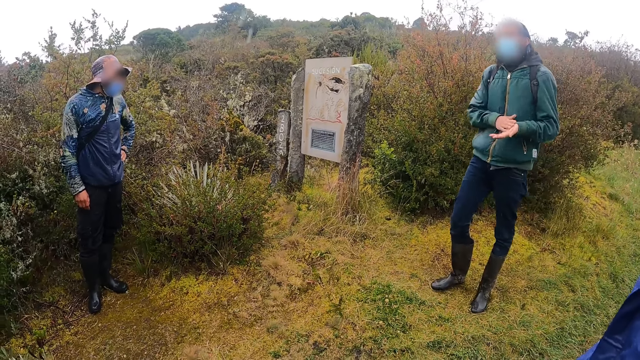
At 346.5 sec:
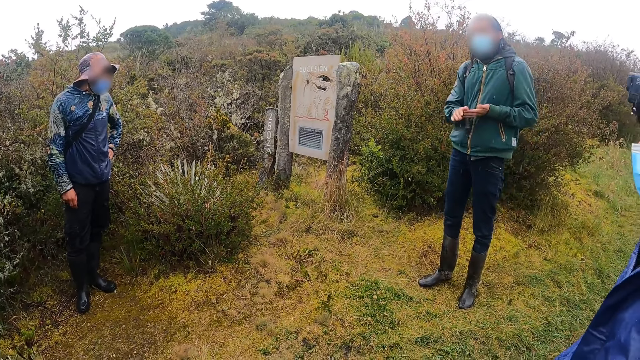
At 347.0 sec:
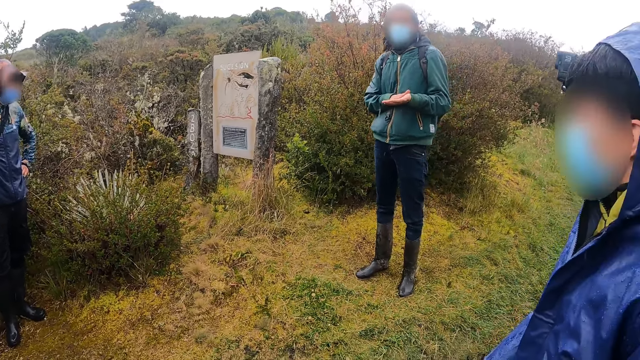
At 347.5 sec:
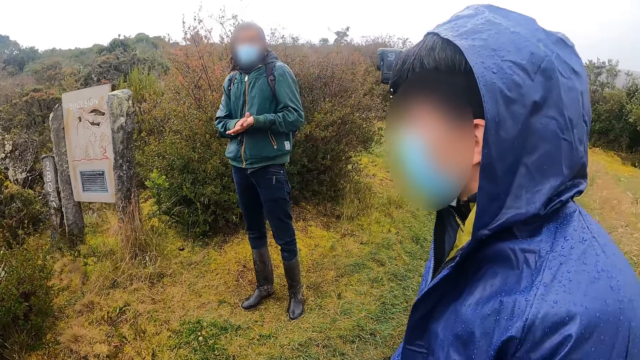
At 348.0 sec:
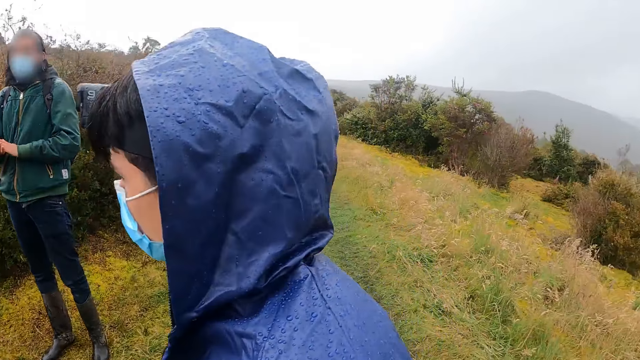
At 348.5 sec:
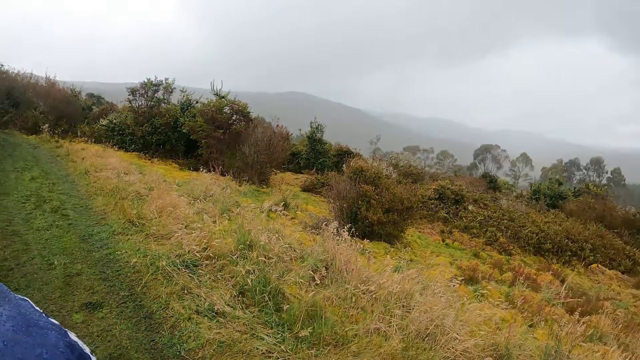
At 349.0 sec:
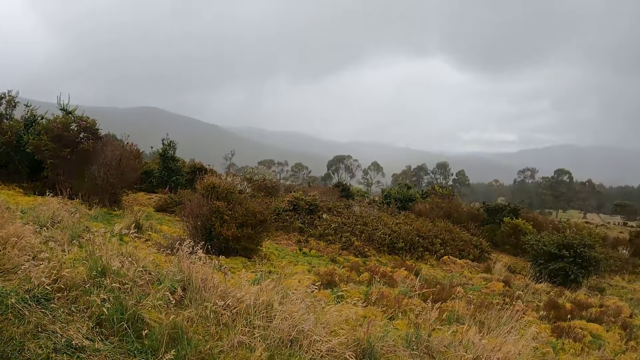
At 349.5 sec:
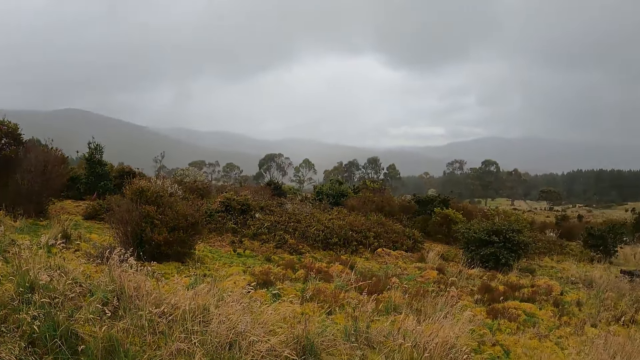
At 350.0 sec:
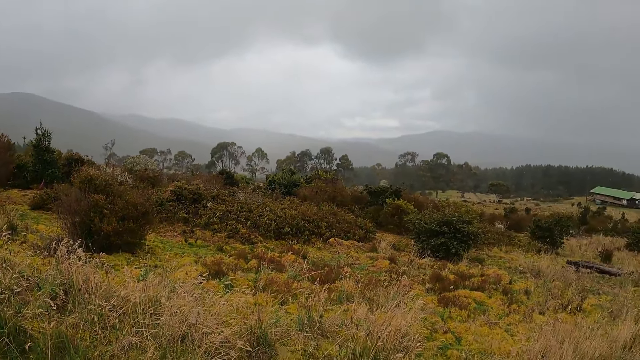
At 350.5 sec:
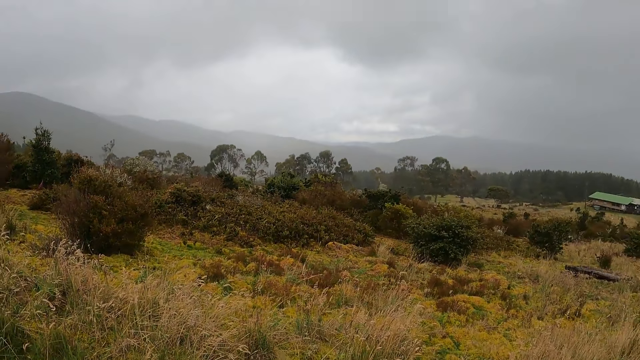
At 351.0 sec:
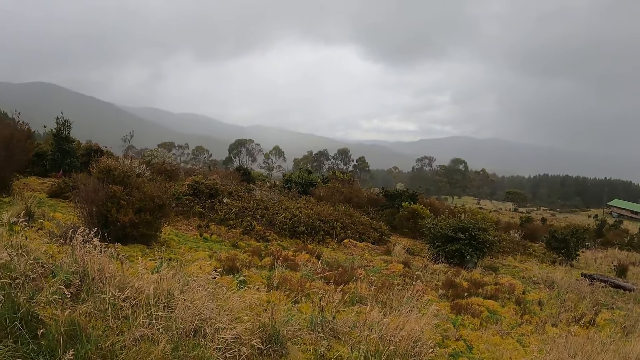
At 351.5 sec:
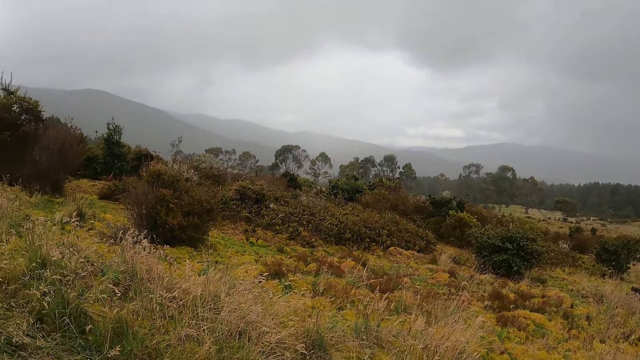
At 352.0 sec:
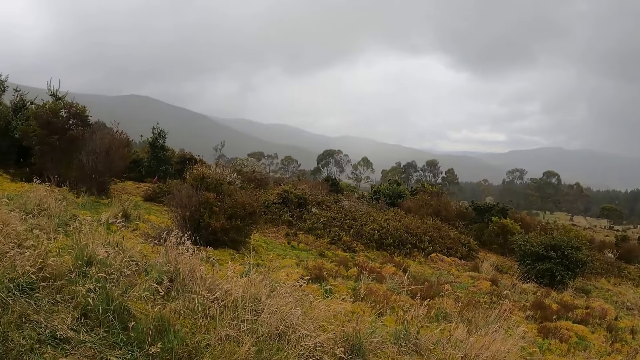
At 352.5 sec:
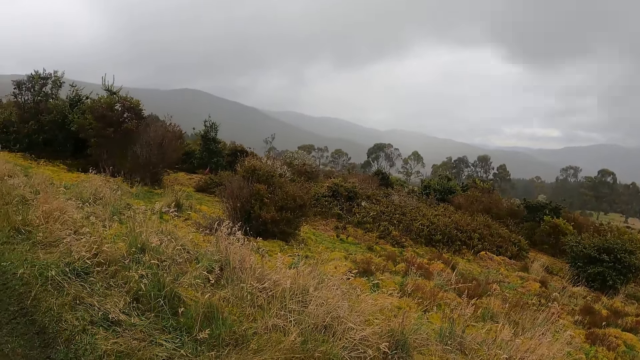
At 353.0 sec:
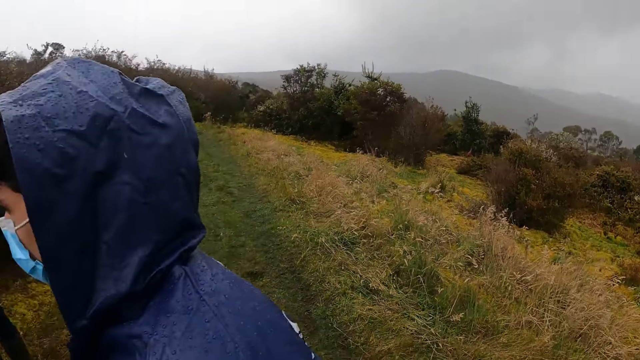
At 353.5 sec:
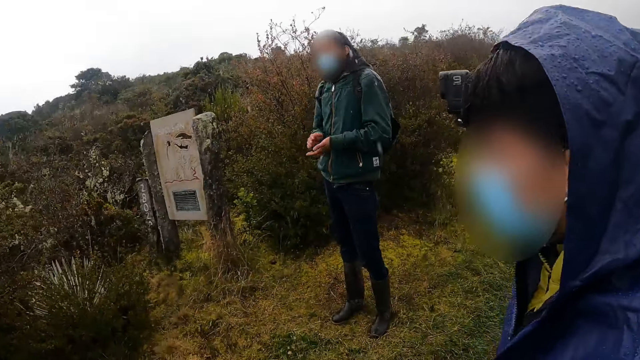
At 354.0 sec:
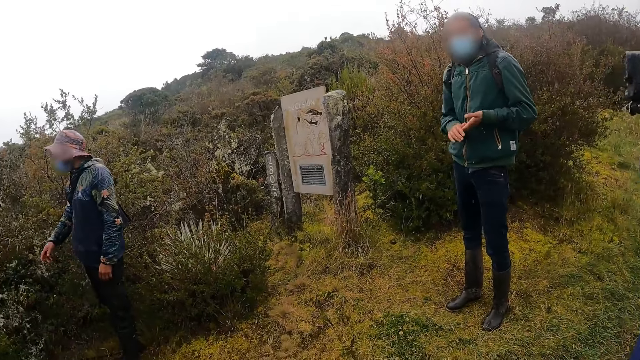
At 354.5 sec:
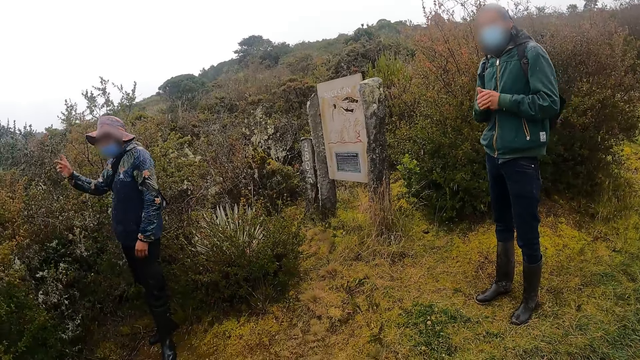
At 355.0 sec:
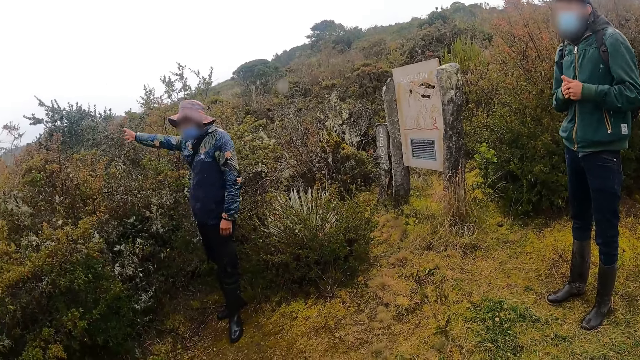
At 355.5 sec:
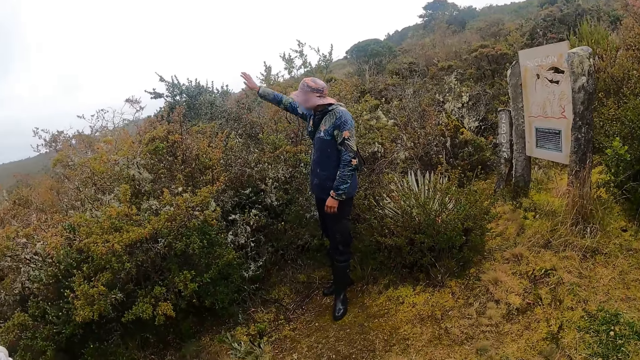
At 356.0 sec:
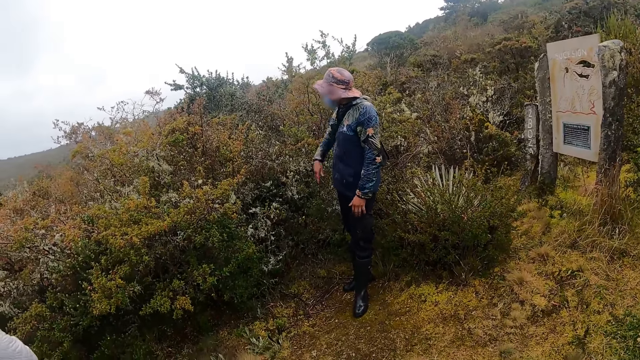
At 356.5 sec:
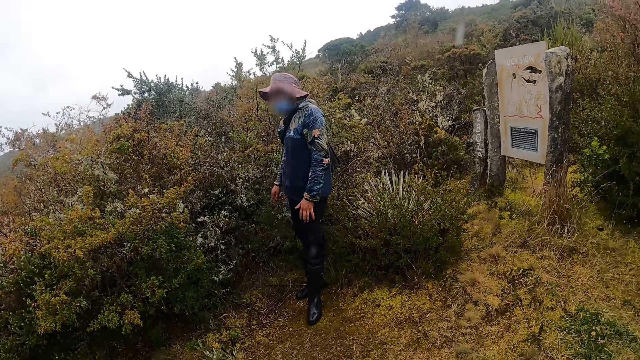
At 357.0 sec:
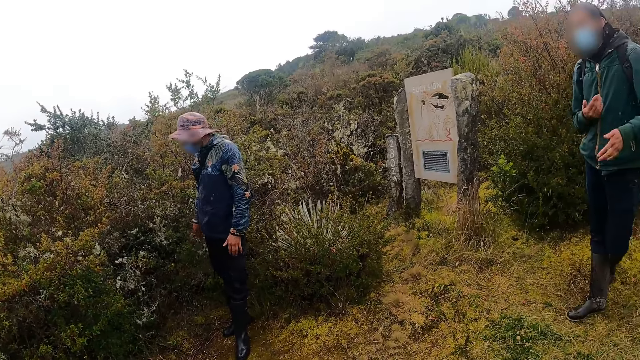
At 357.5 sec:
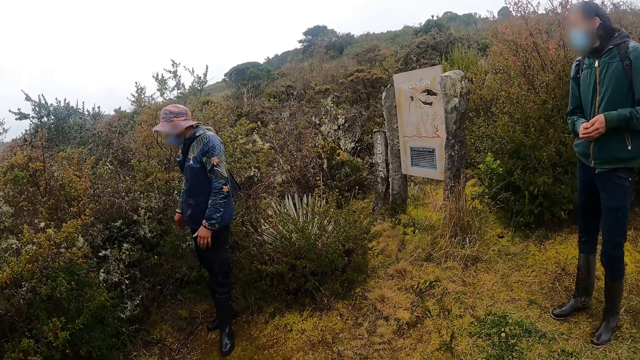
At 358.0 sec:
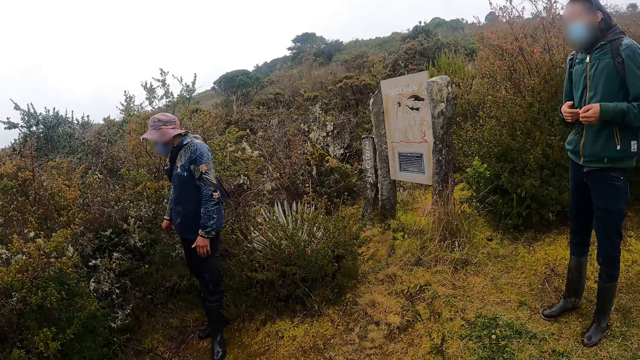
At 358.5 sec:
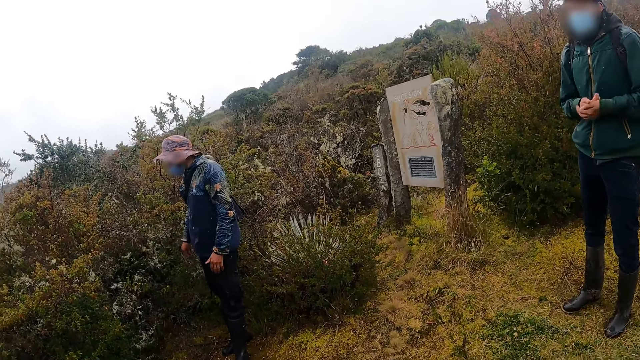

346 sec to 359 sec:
The camera wearer looks around the forest. Men stand on the path in the forest.

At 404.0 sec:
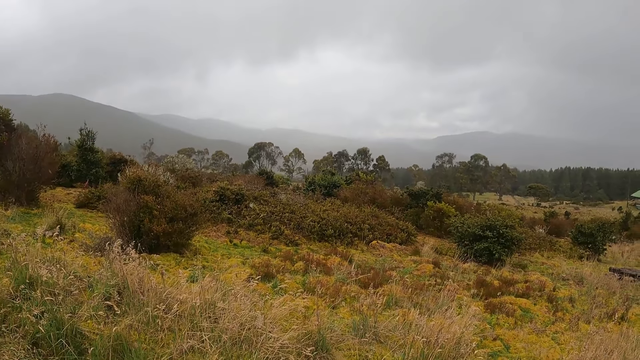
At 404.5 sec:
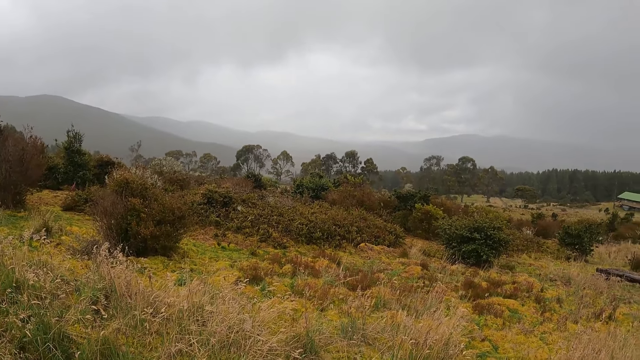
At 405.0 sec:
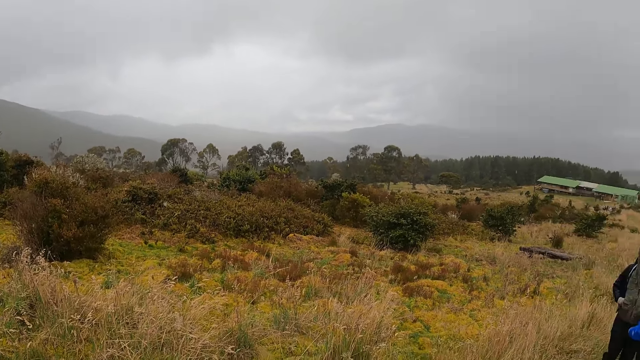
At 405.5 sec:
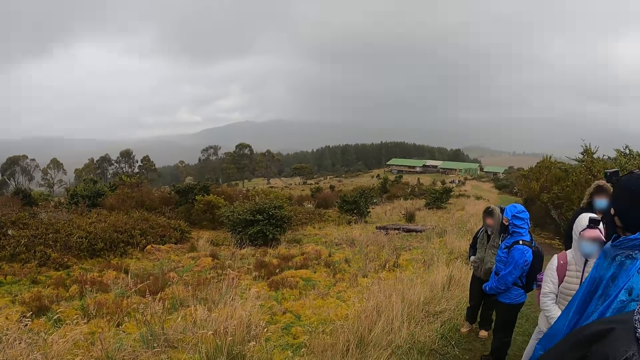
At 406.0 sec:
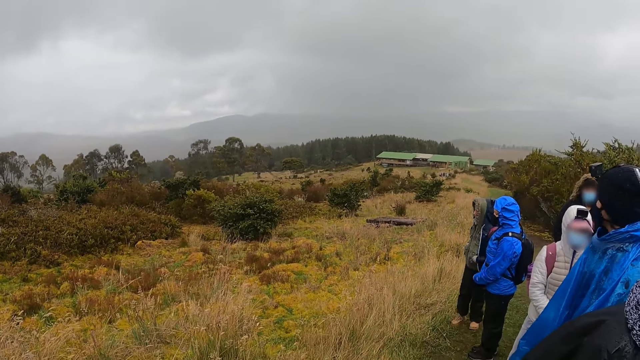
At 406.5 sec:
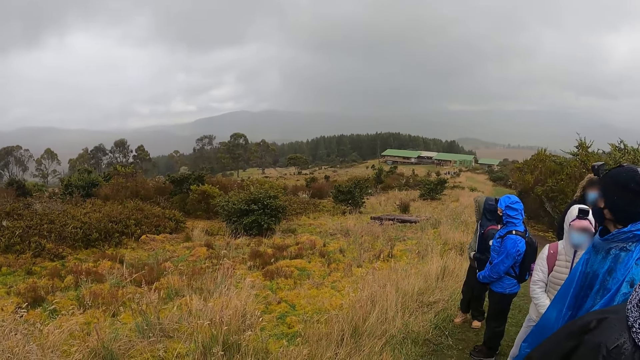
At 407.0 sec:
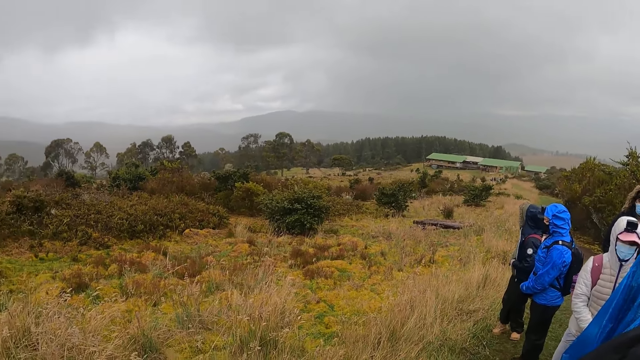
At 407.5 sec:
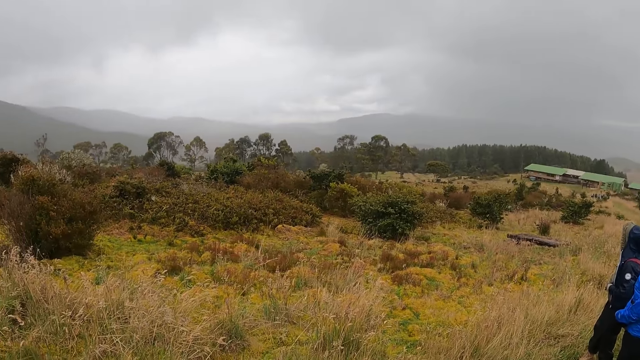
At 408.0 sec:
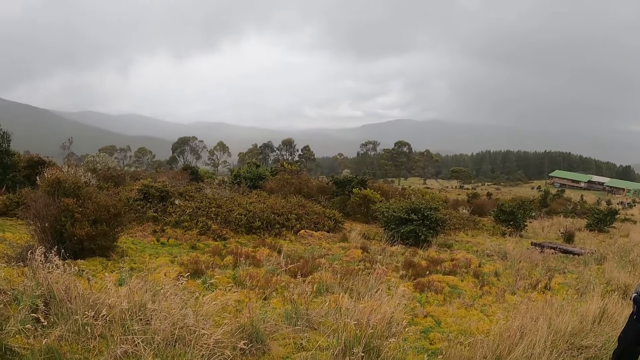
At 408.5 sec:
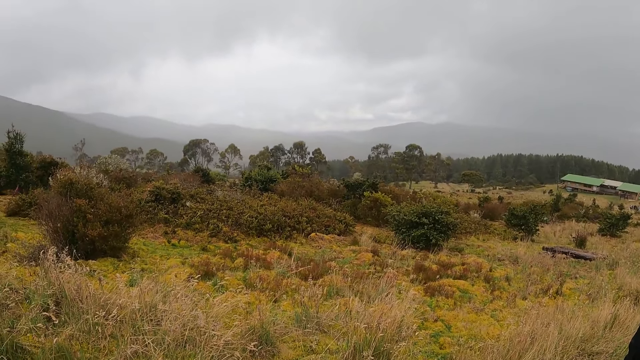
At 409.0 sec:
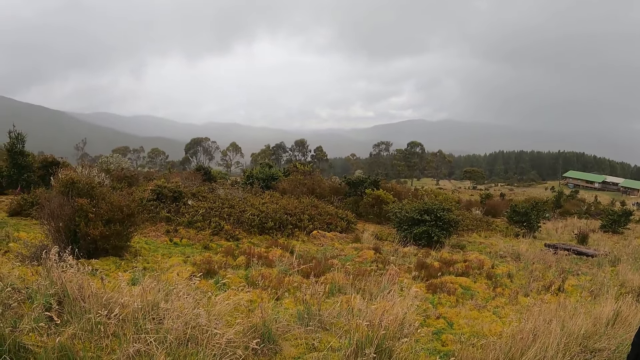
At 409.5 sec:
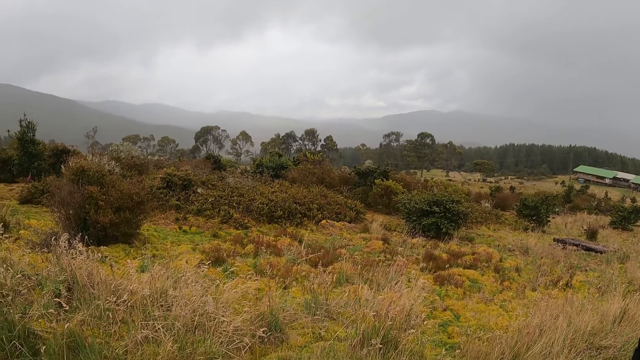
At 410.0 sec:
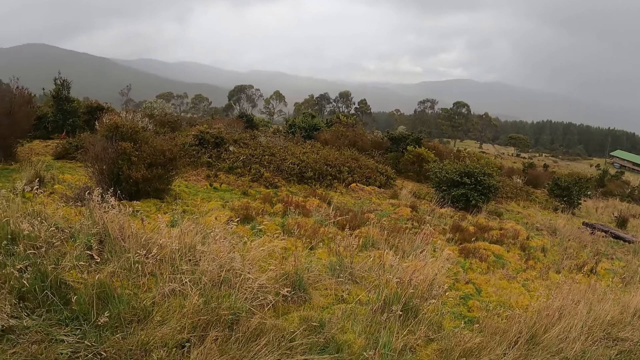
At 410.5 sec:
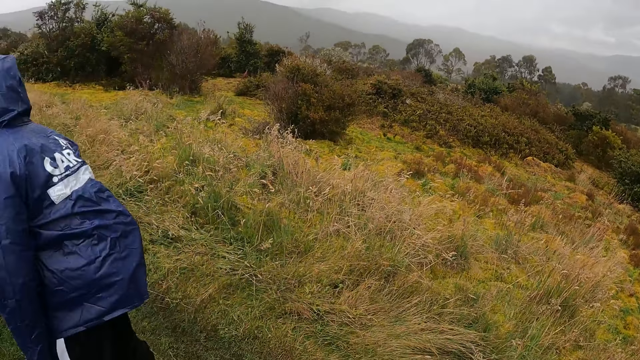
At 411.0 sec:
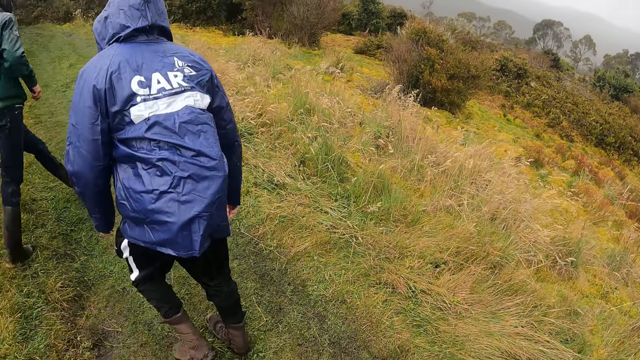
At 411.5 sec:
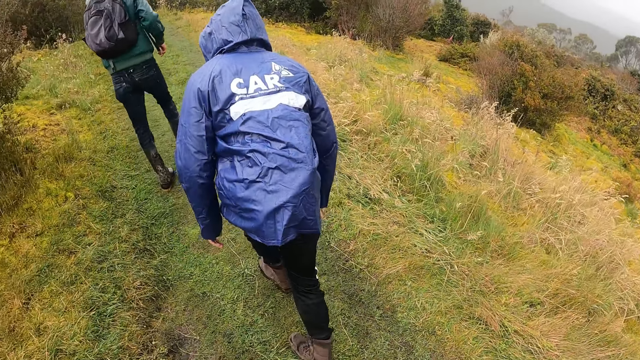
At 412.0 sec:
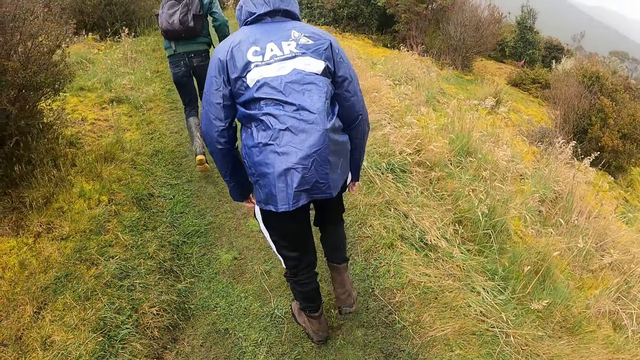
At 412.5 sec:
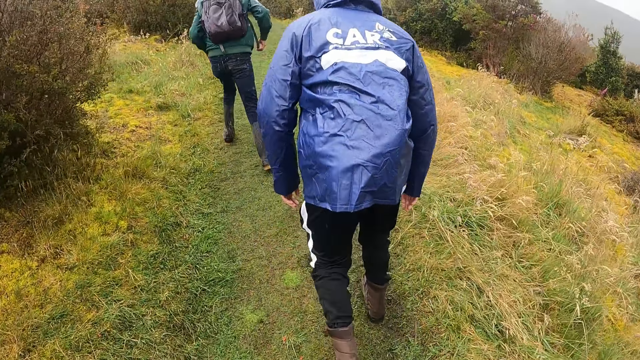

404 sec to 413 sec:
Women stand on the path in the forest. The camera wearer stands on the path. Men walk on the path. The camera wearer walks along the pathway of the forest.
